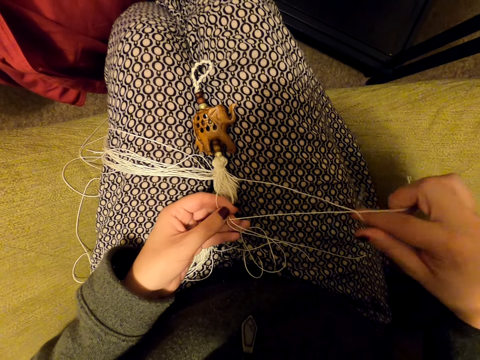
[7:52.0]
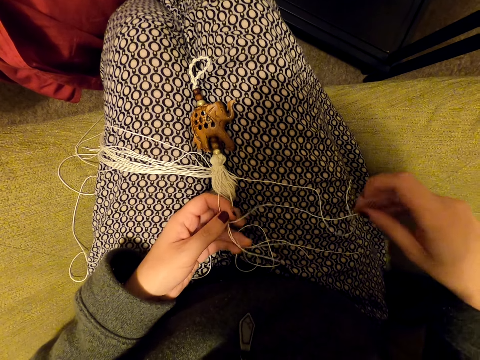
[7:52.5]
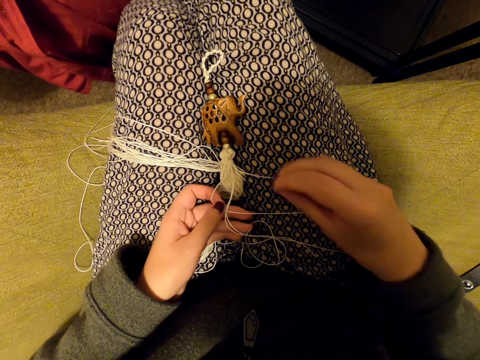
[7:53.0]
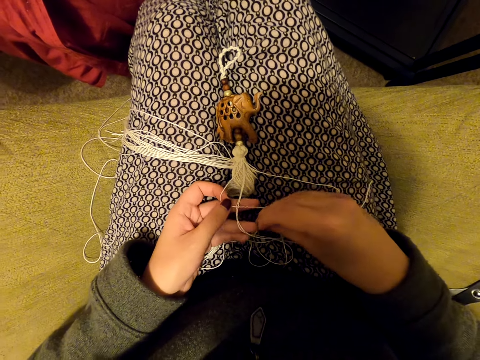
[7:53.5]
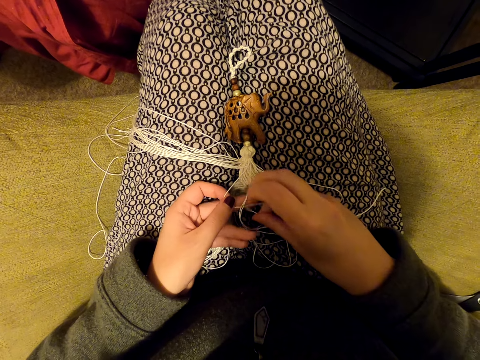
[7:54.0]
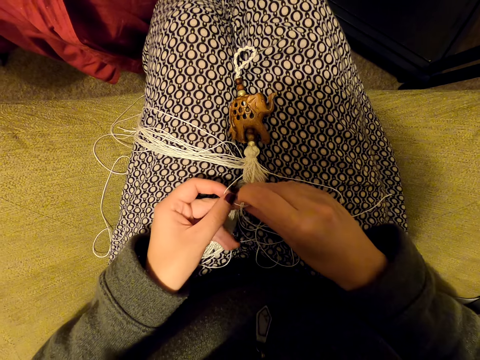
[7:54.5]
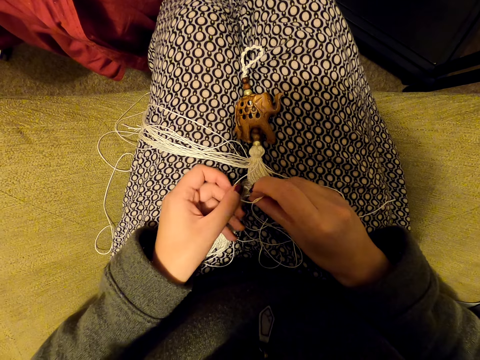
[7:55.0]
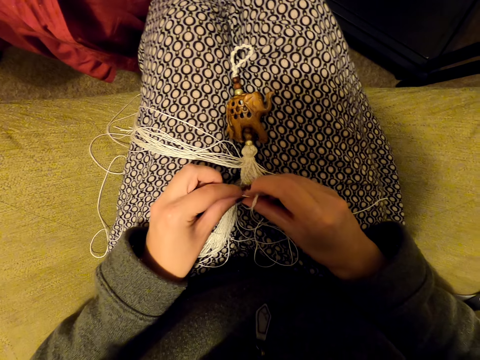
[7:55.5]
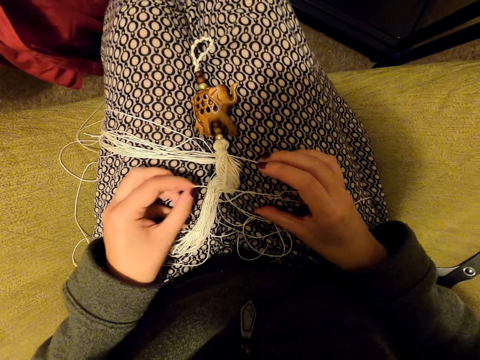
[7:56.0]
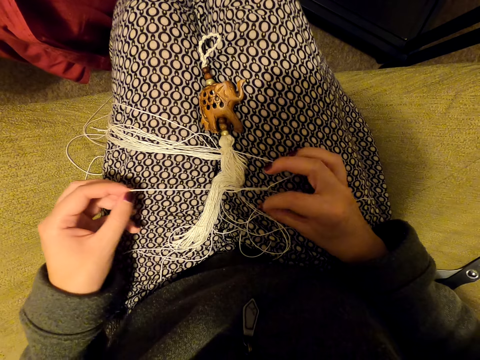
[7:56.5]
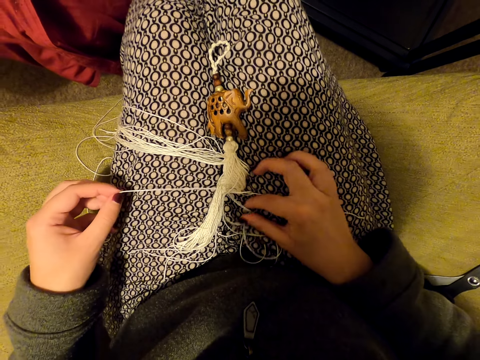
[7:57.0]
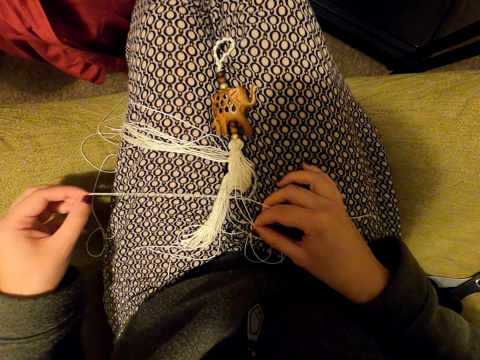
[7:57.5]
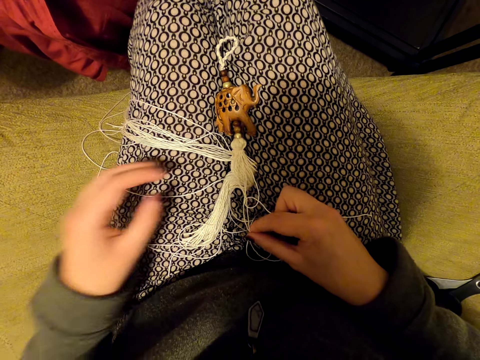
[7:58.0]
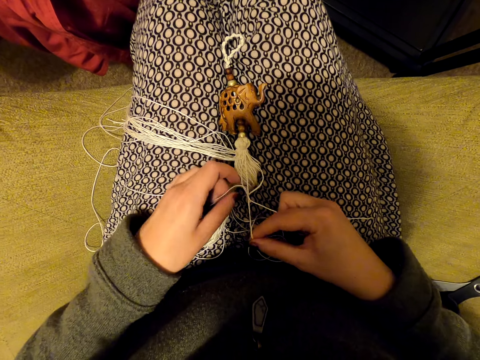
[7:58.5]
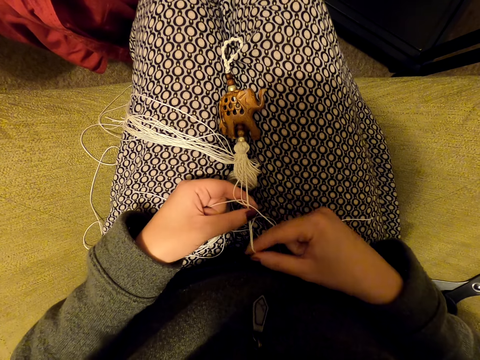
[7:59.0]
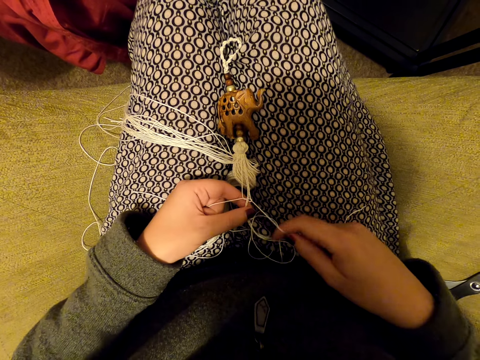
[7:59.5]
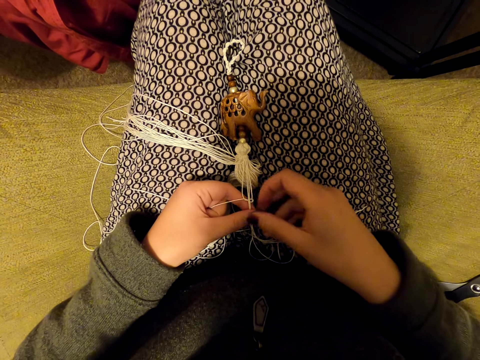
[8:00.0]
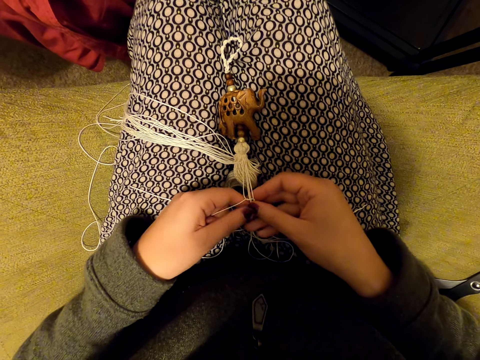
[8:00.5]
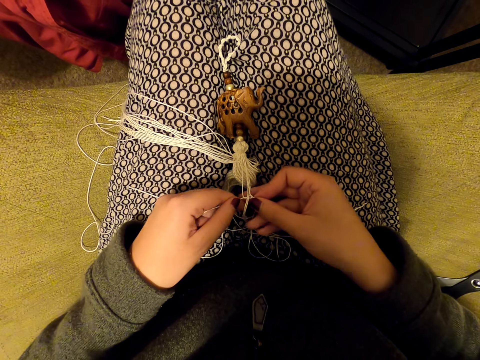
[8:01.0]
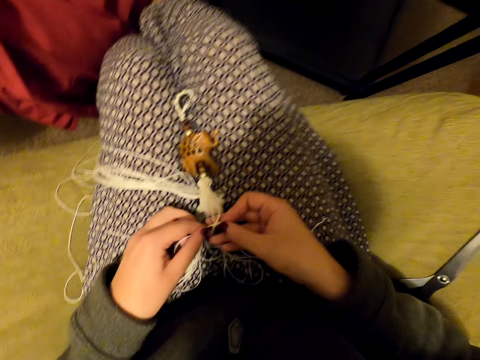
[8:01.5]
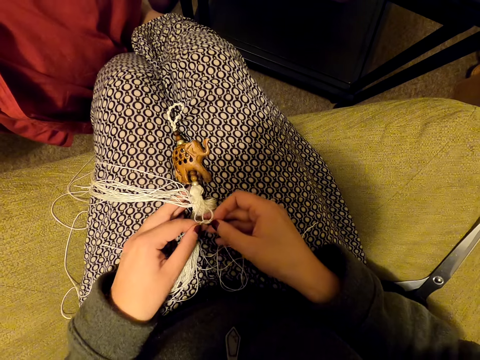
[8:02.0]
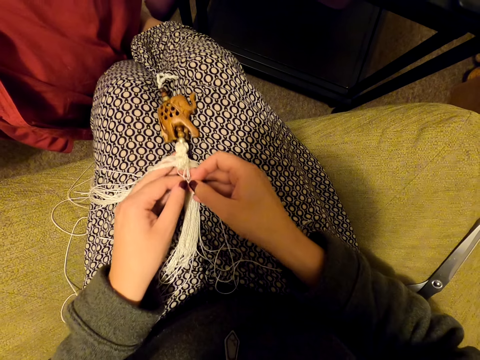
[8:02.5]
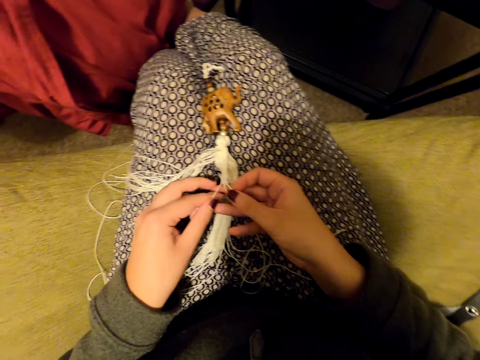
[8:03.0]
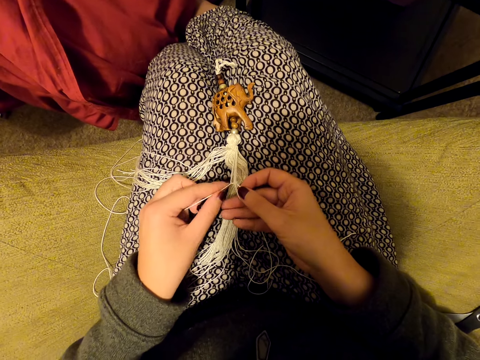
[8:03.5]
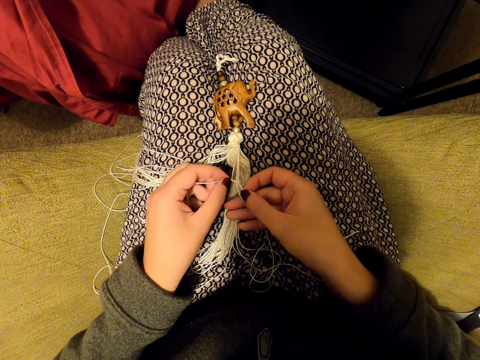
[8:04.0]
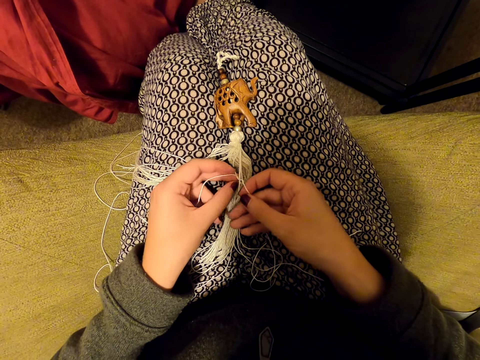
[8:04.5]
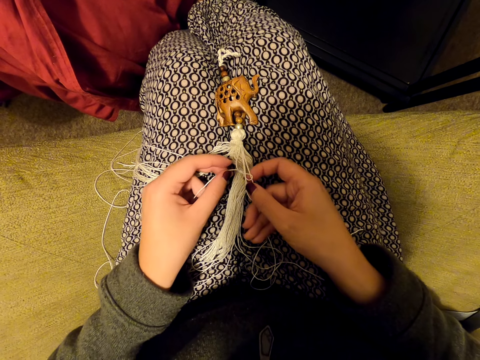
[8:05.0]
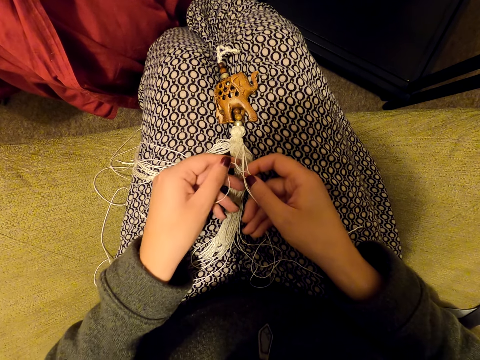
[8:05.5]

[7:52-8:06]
The camera wearer puts the threads on her leg. She knits a tassel decoration with her hands. She pushes something.

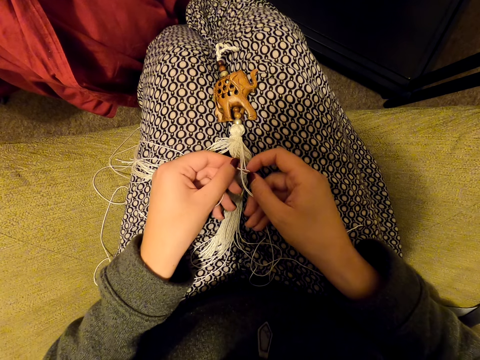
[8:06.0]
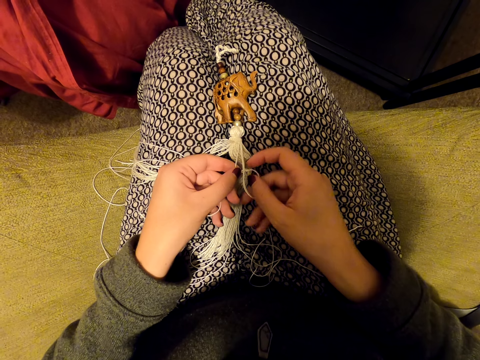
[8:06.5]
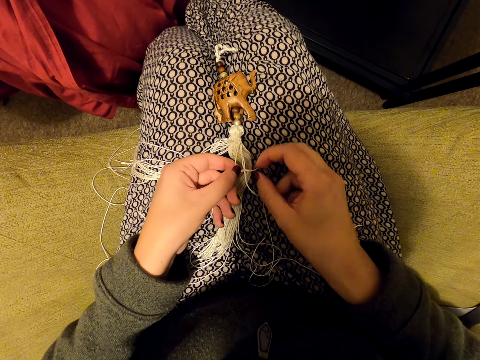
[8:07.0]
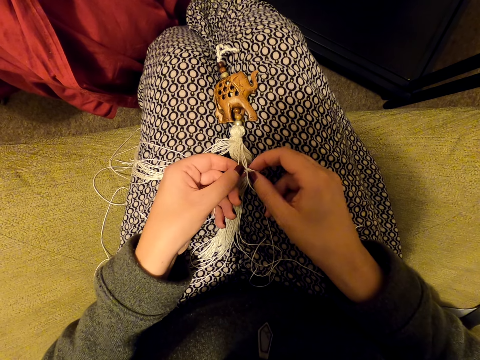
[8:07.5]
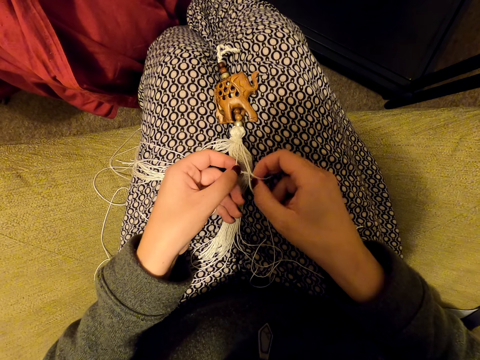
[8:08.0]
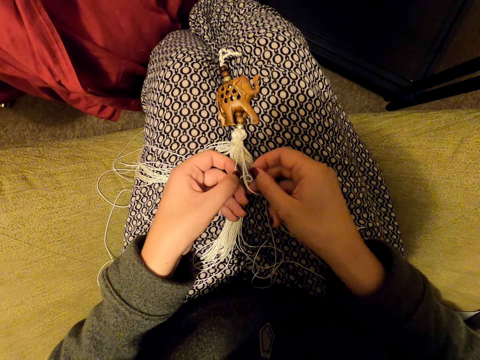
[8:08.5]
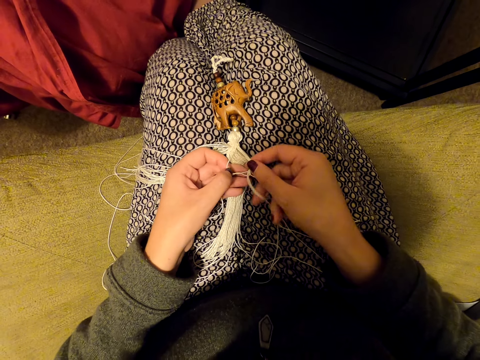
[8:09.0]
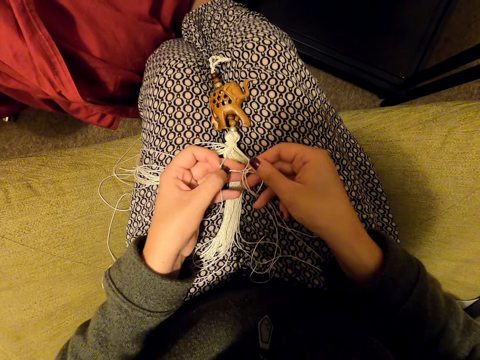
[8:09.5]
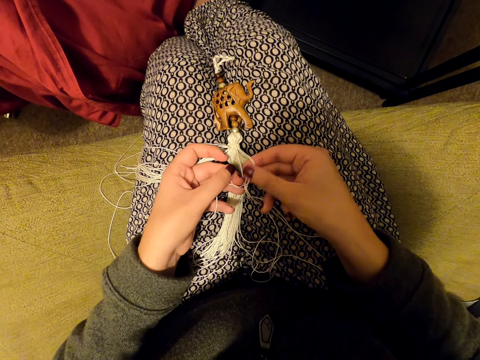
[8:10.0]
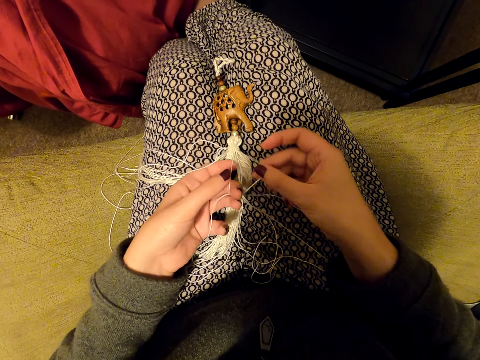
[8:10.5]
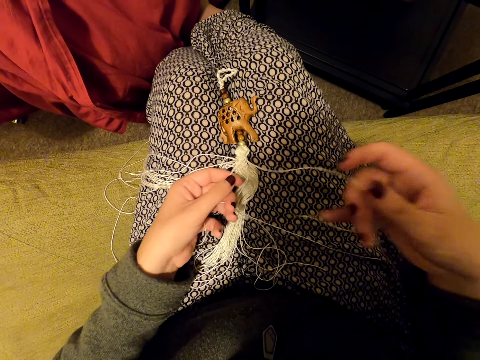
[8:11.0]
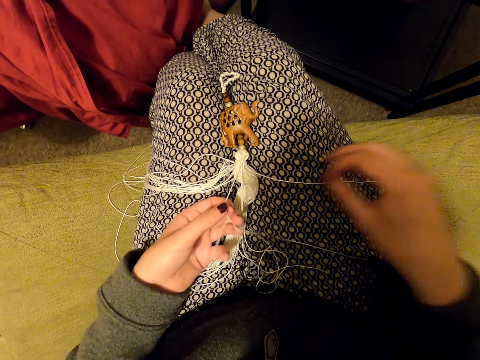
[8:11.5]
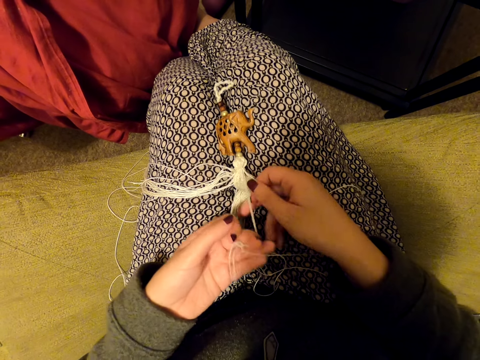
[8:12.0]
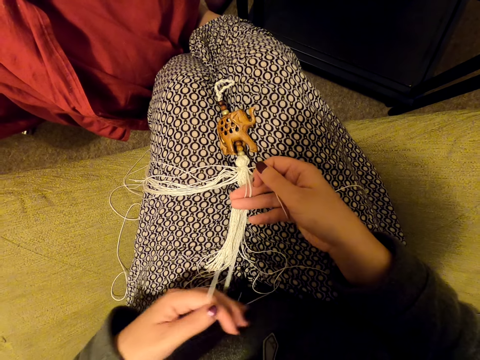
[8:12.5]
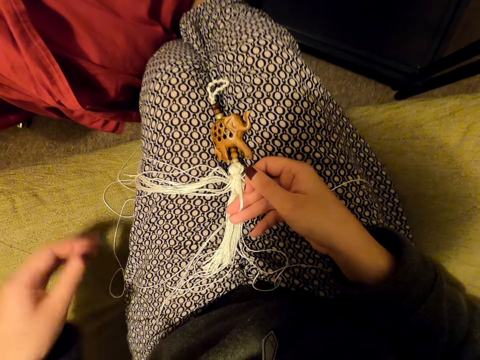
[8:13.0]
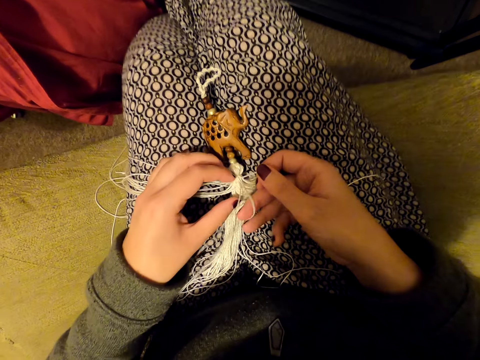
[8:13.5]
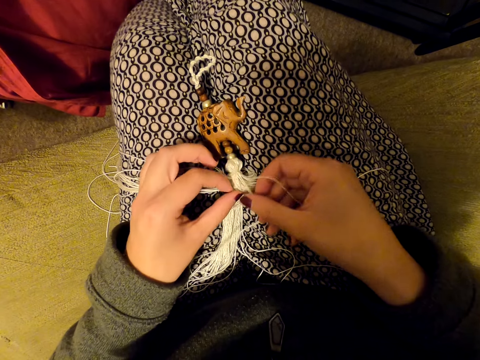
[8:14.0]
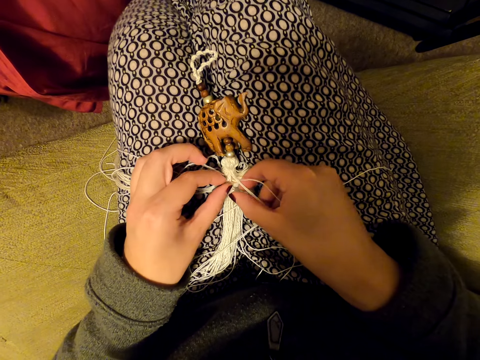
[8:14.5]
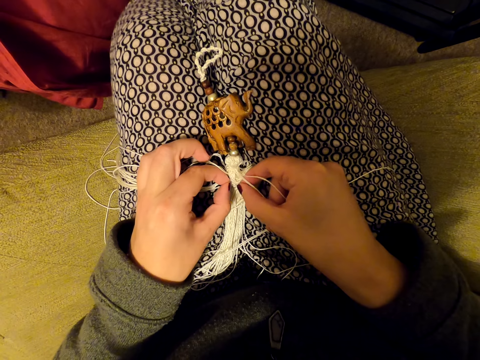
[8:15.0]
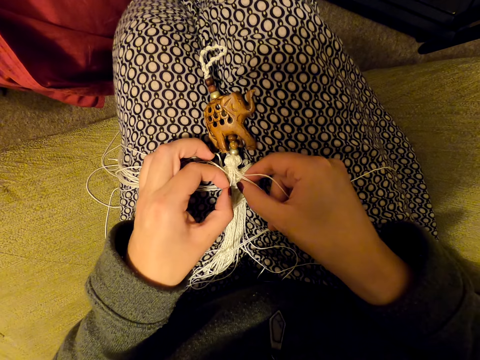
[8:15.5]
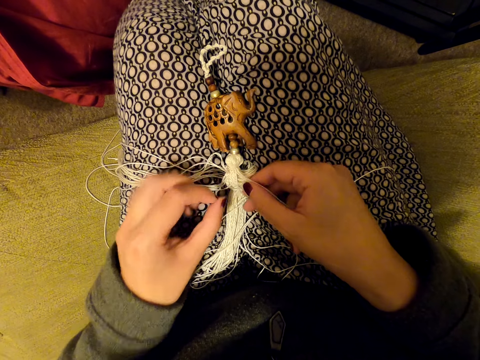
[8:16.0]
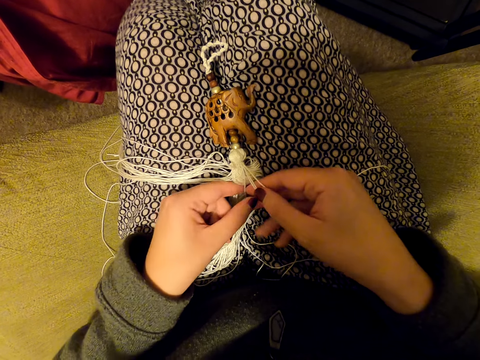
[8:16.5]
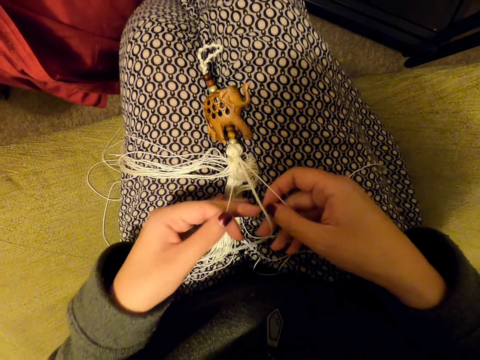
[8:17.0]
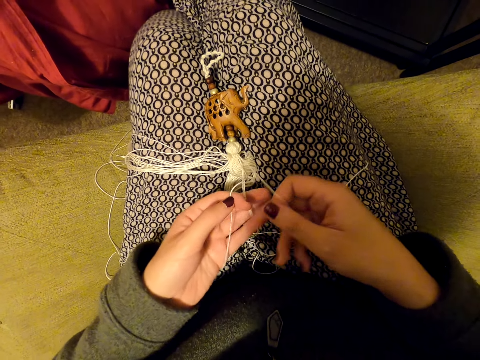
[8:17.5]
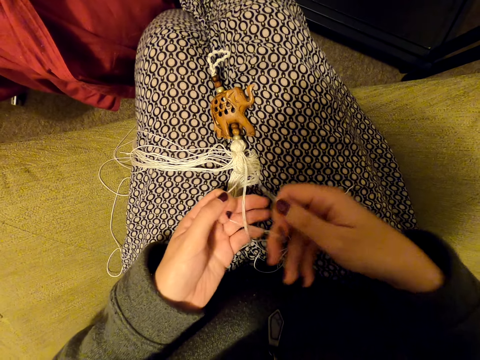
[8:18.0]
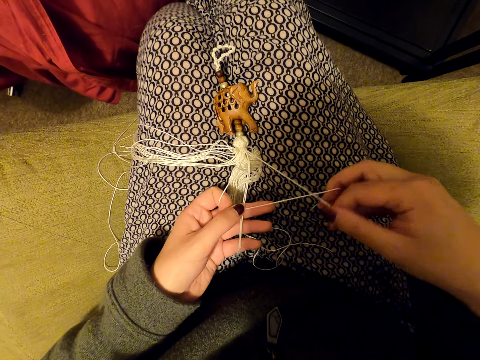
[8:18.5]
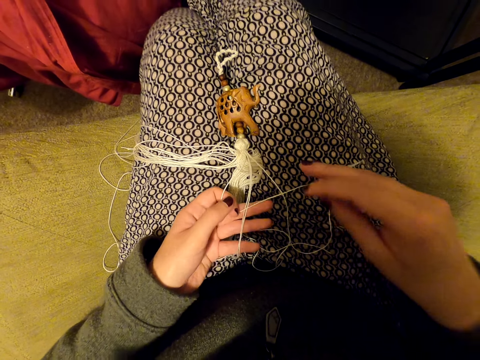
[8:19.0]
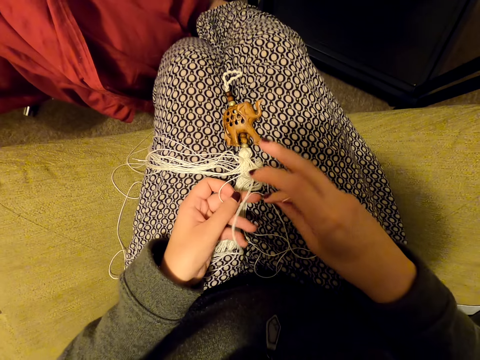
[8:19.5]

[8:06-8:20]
The camera wearer tightens something. She pulls the thread. She puts the threads on her leg. She picks up the thread. She knits a tassel decoration with her hands. She puts the threads on her leg. She picks up the thread. She pulls the thread. She knits the tassel decoration with her hands.
